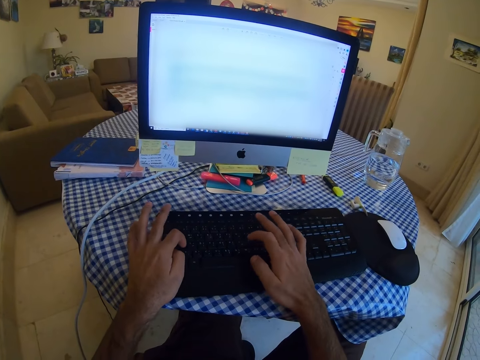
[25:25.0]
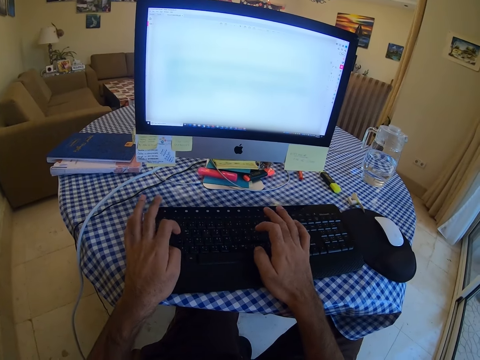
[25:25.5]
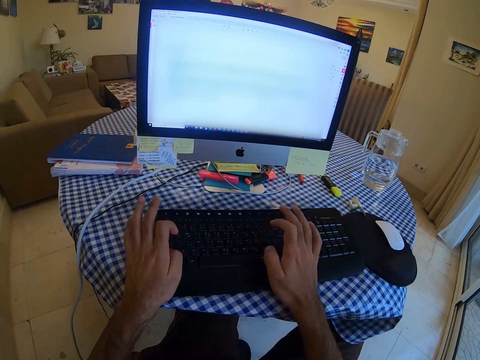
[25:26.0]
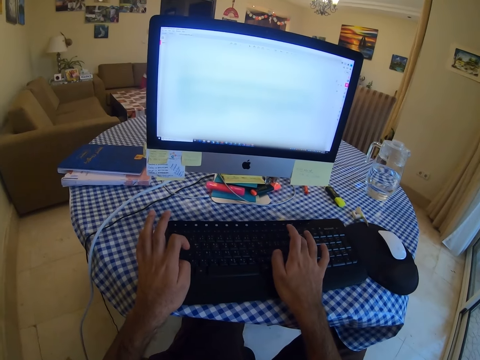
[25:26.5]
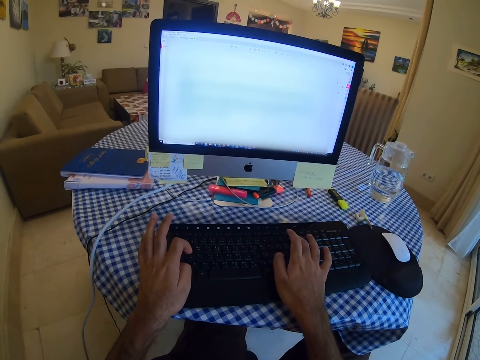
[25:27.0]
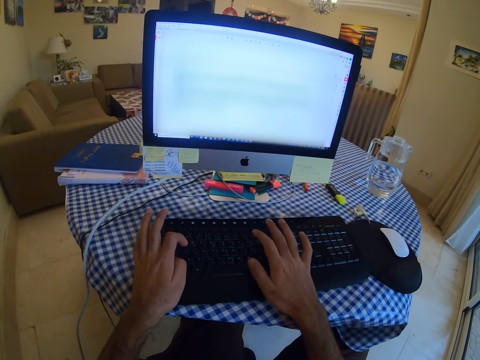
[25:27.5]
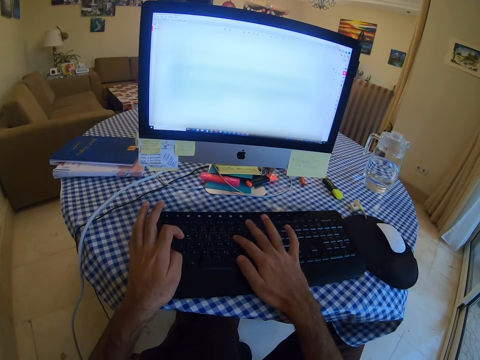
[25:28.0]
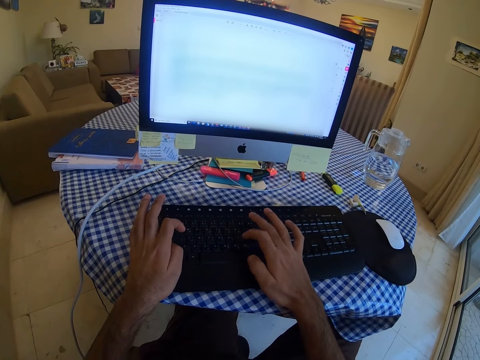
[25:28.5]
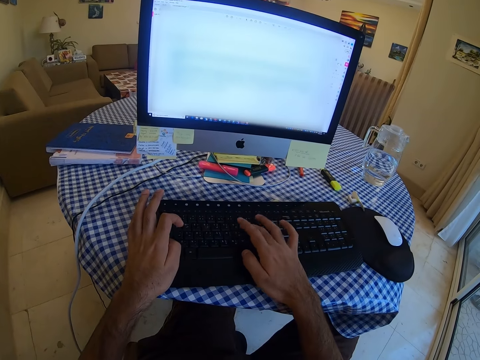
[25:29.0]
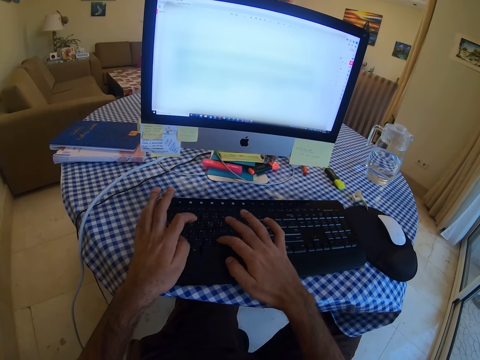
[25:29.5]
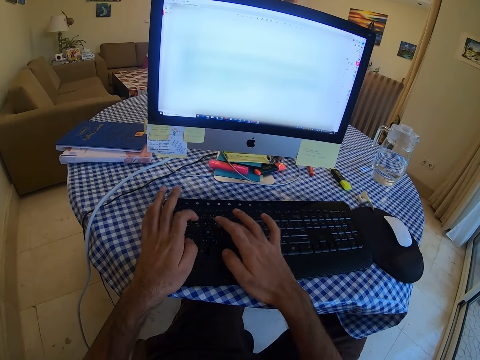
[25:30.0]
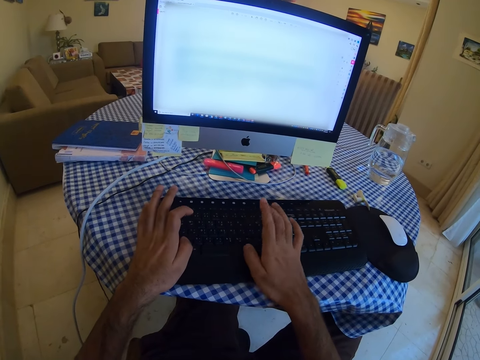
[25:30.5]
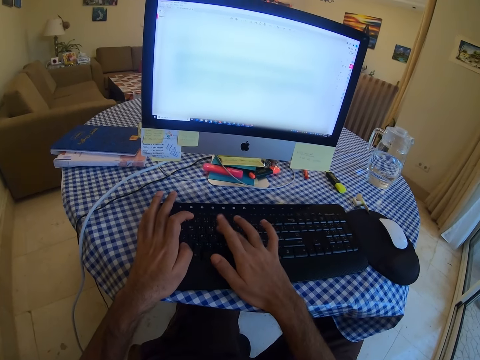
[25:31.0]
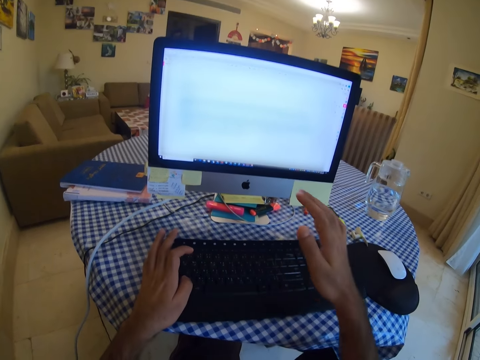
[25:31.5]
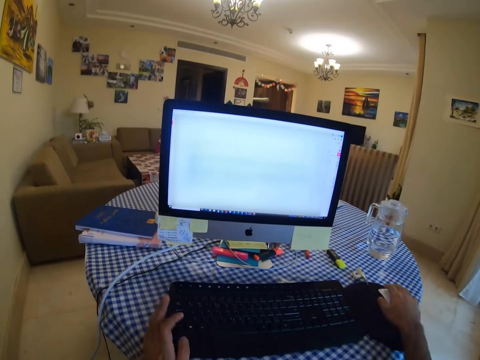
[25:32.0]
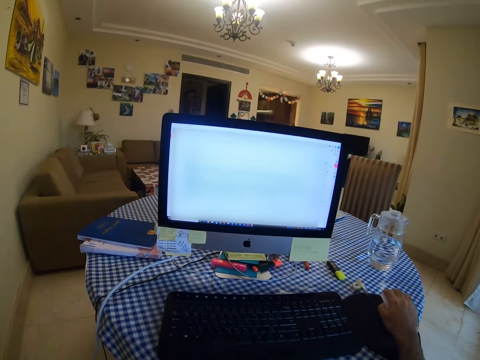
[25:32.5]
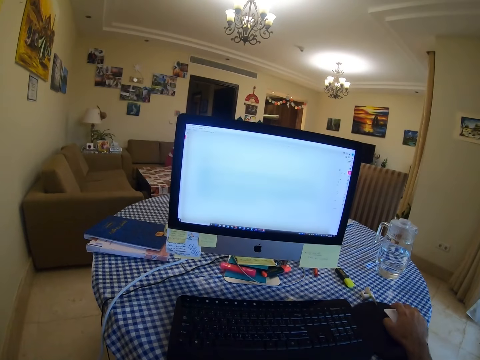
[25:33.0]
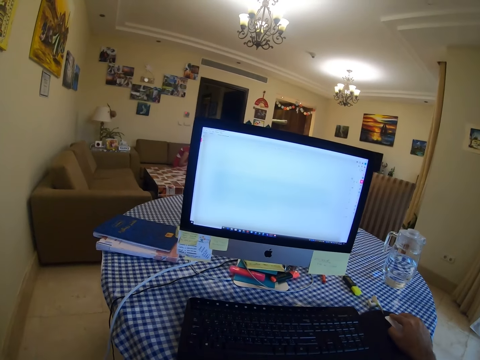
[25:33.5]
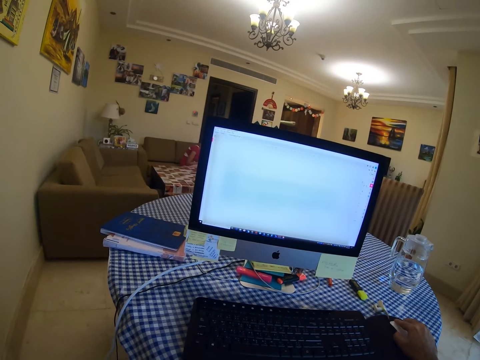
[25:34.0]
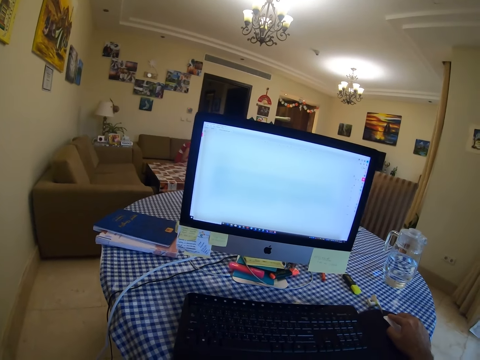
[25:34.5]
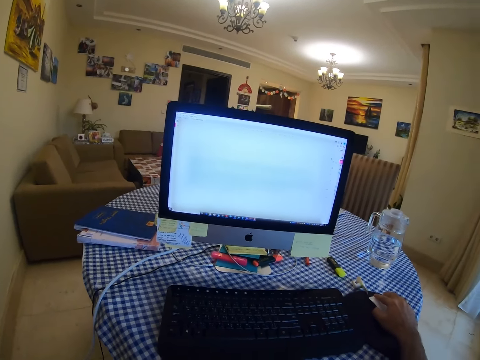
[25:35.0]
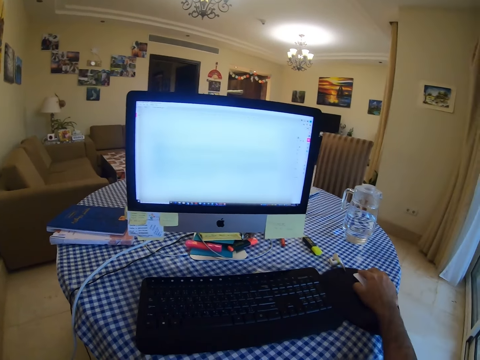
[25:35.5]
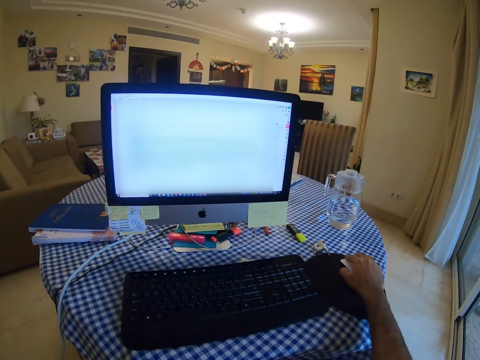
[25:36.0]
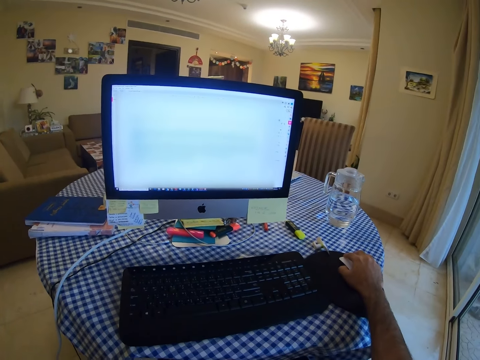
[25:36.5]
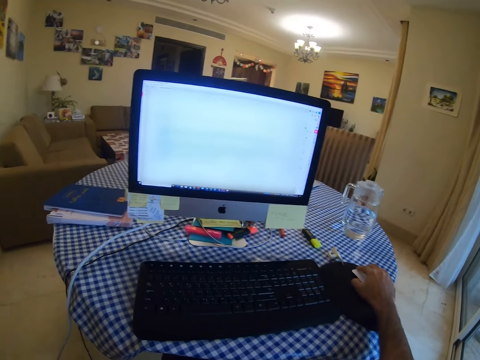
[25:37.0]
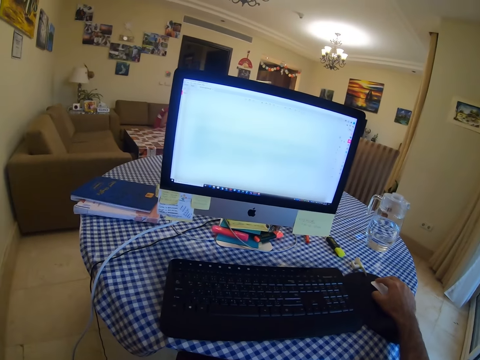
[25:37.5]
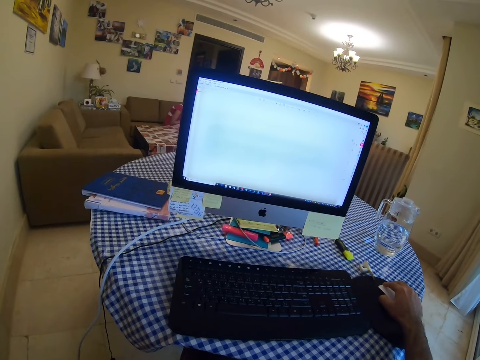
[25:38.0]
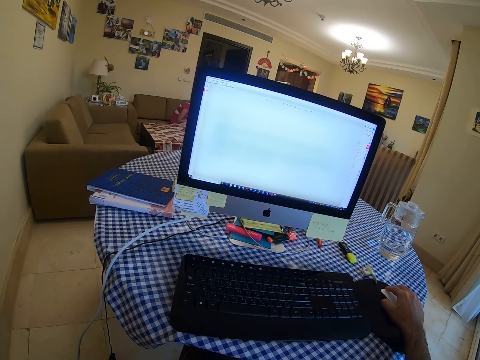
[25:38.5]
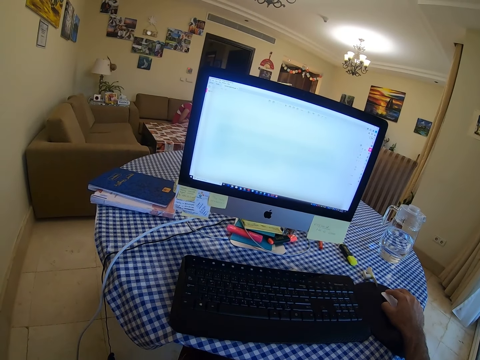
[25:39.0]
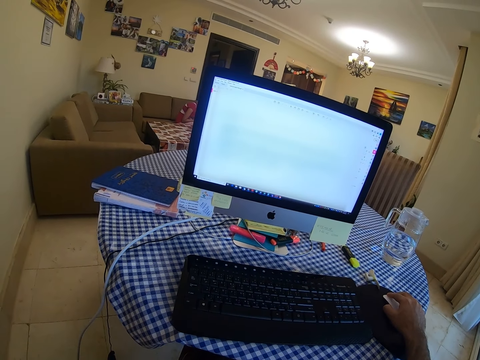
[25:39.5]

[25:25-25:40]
The camera wearer scrolls the computer with the mouse. They hold the mouse.

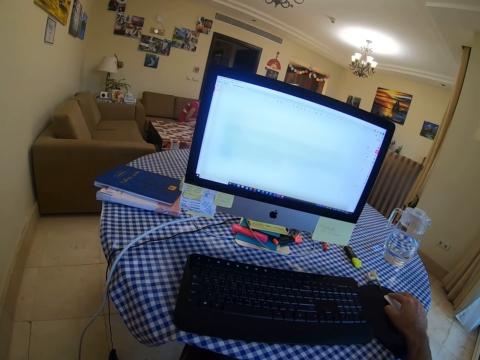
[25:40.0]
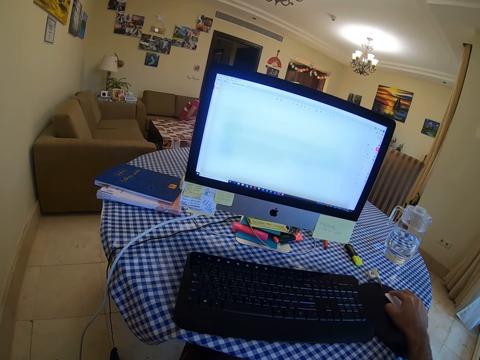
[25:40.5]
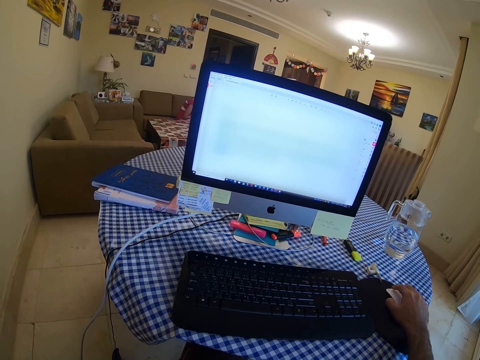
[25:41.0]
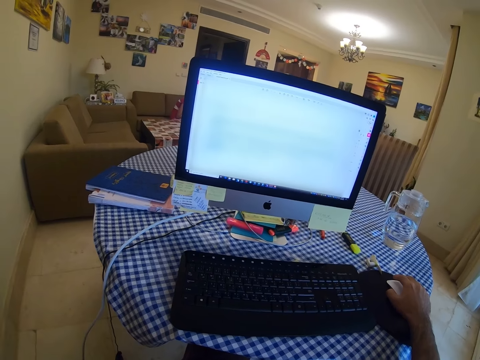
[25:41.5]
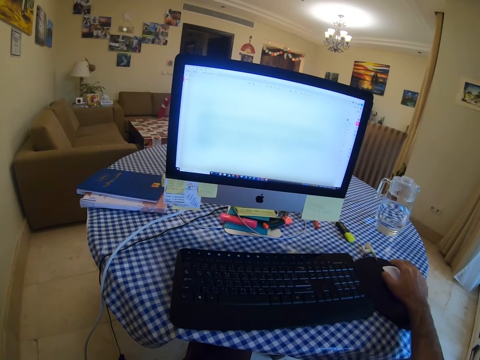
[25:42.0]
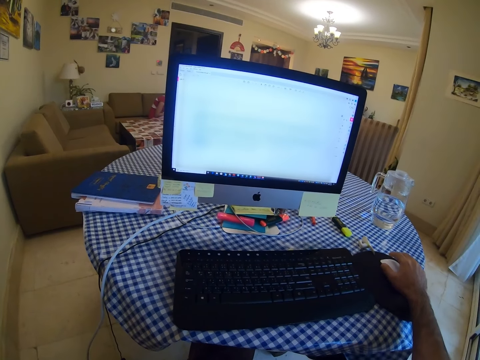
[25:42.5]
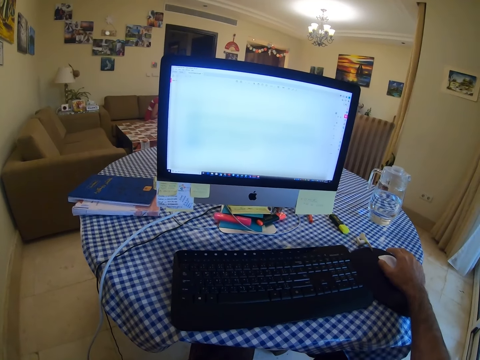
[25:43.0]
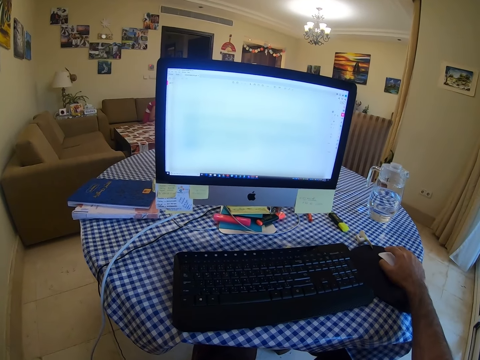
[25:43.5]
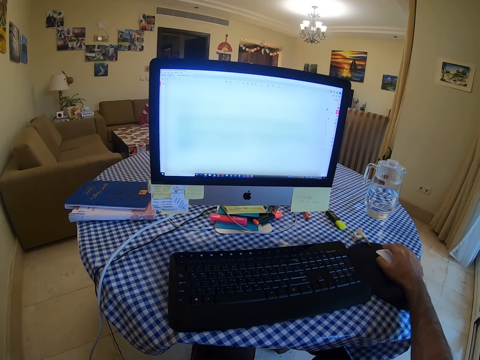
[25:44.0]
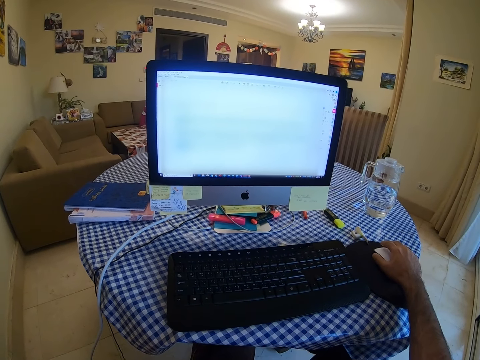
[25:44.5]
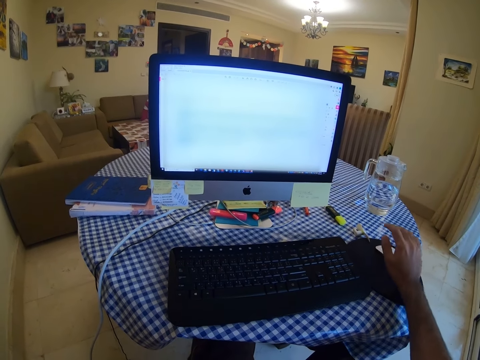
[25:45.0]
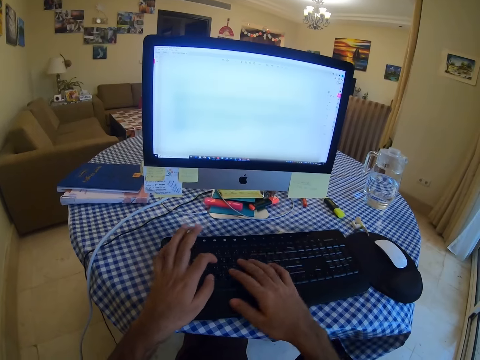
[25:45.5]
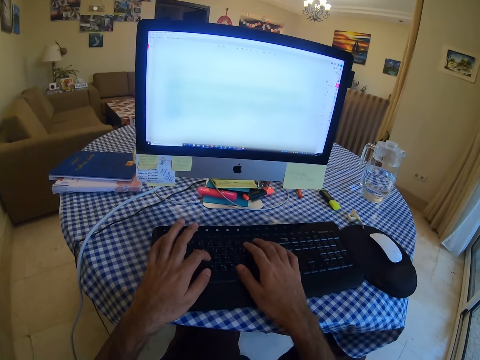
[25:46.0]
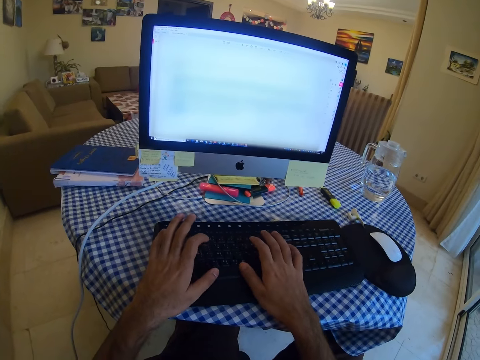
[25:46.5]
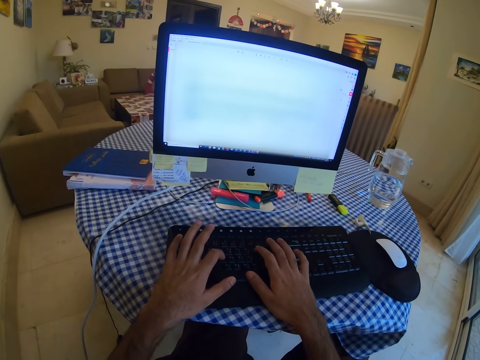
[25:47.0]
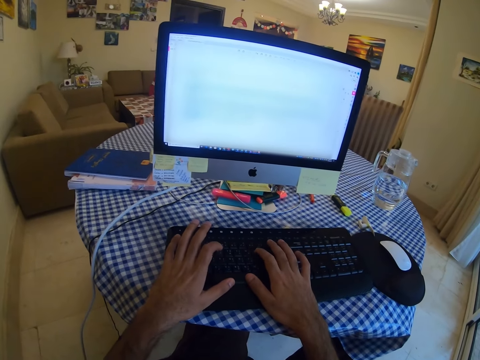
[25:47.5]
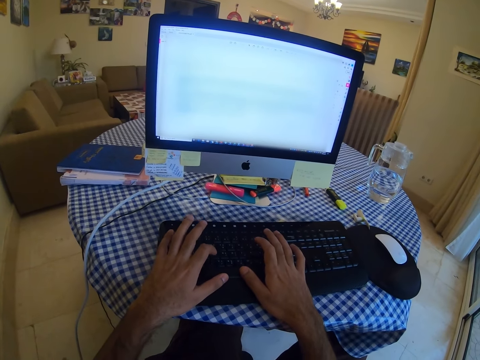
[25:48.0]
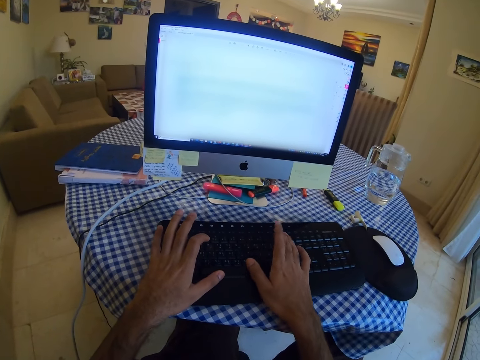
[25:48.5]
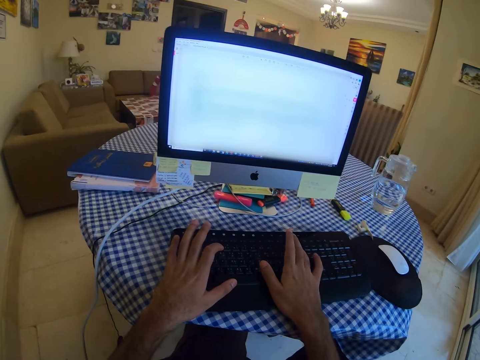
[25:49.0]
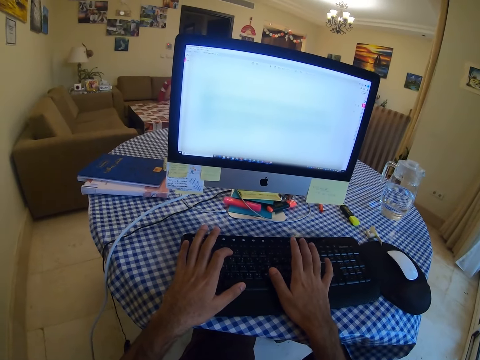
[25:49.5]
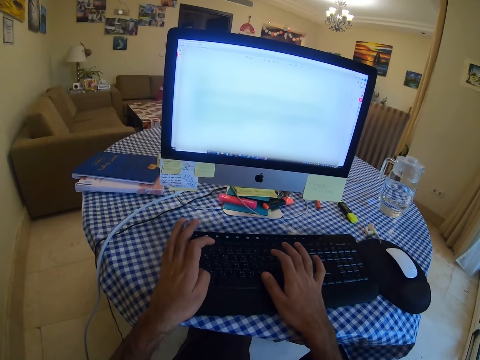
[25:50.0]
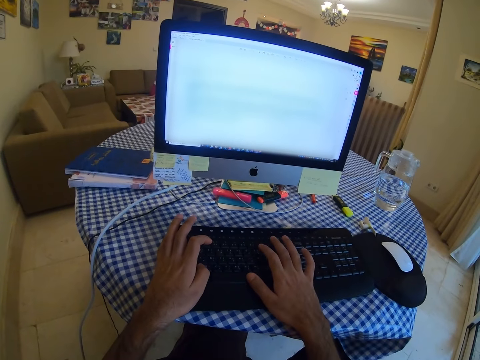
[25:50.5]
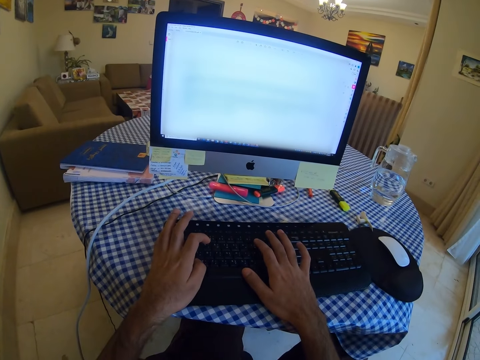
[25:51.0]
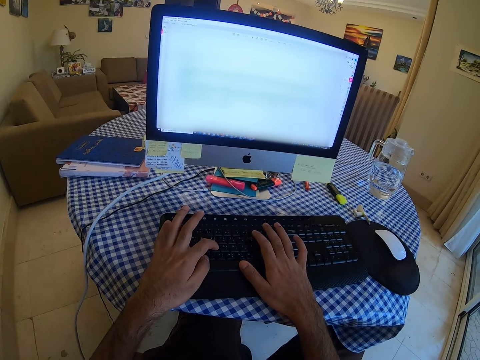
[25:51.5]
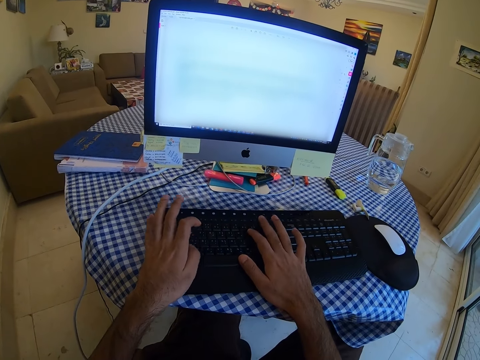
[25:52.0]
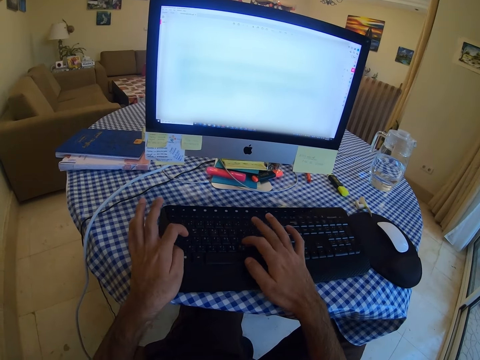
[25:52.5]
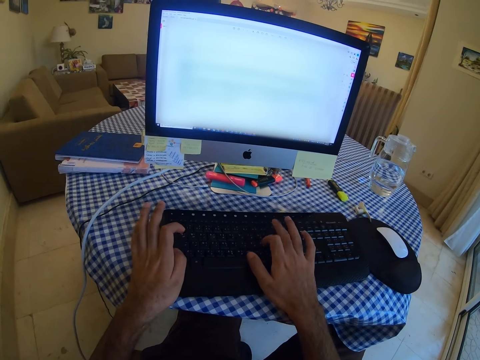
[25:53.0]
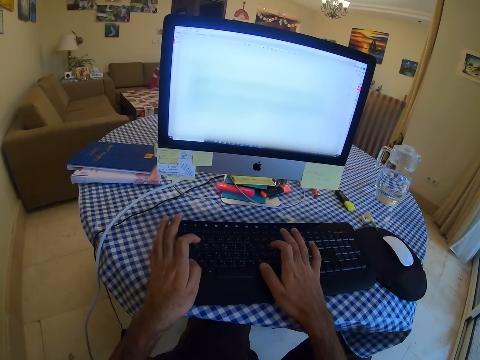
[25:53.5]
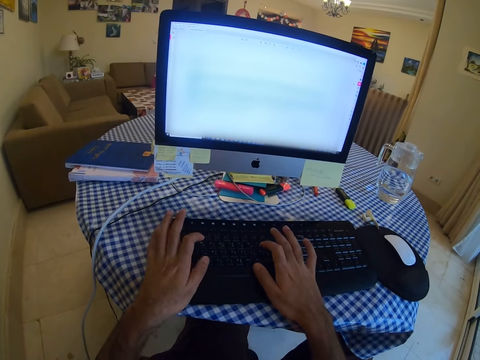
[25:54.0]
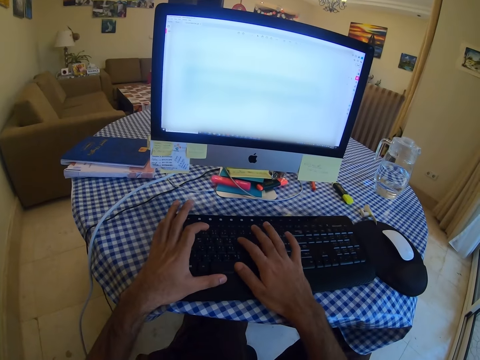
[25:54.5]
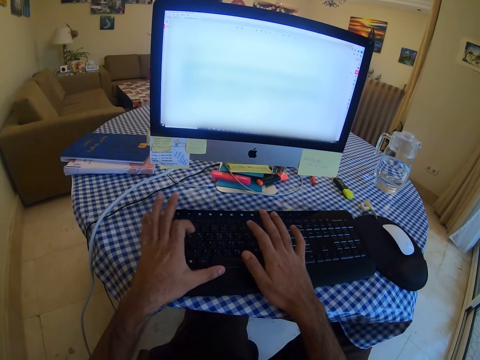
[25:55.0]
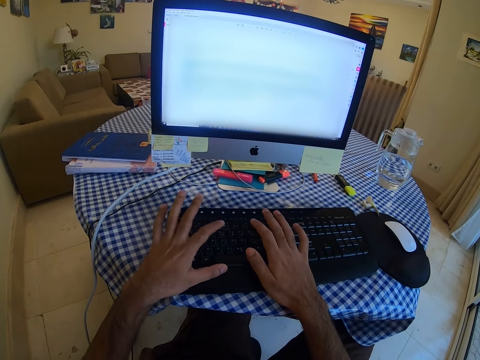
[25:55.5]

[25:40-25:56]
The camera wearer types on the keyboard. They type on the keyboard again.
